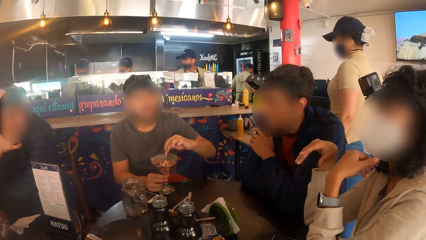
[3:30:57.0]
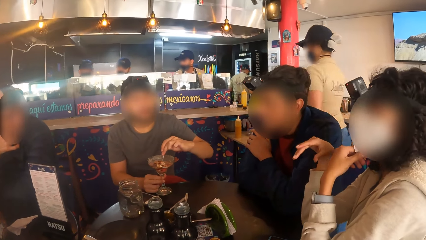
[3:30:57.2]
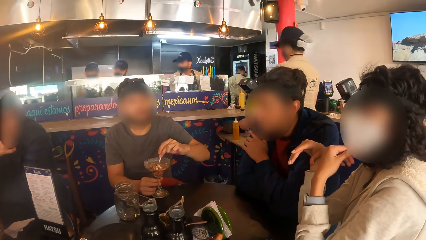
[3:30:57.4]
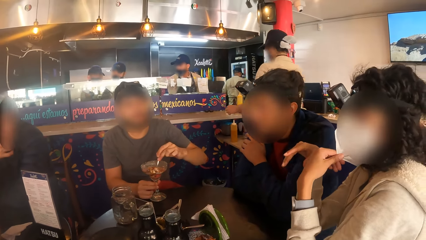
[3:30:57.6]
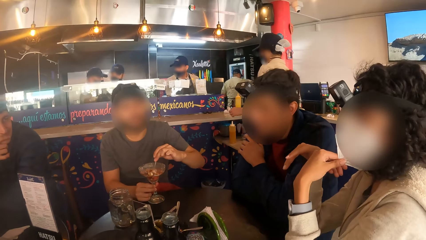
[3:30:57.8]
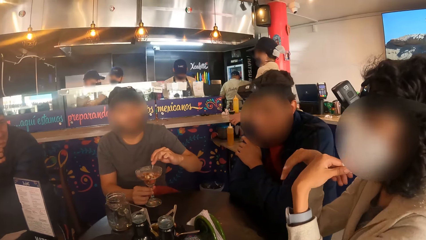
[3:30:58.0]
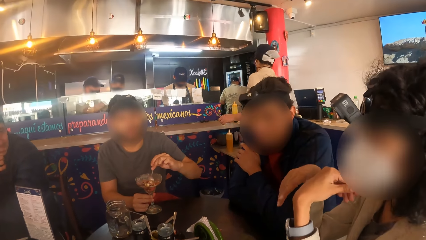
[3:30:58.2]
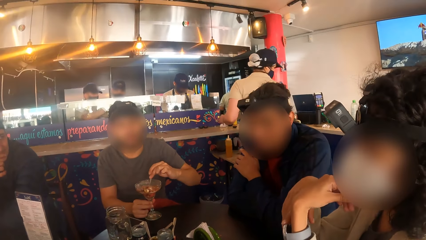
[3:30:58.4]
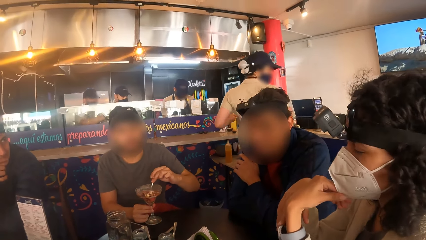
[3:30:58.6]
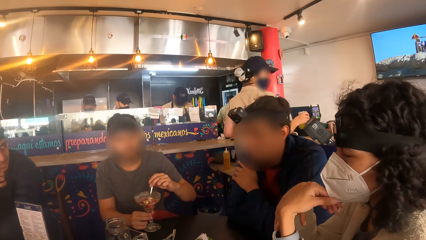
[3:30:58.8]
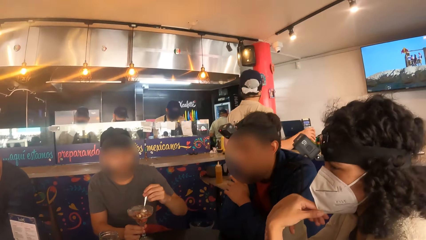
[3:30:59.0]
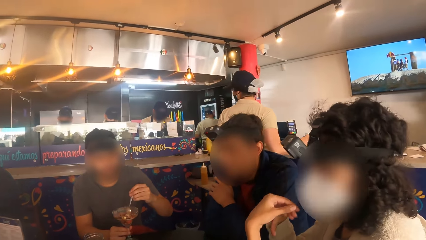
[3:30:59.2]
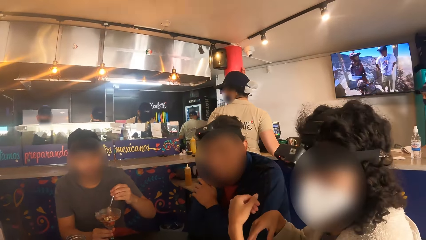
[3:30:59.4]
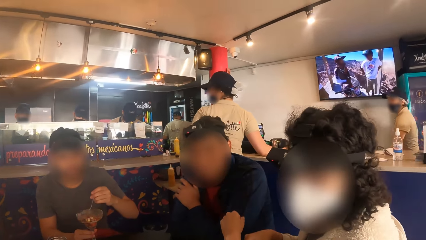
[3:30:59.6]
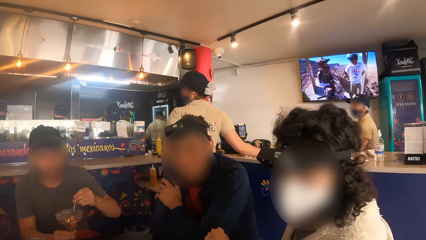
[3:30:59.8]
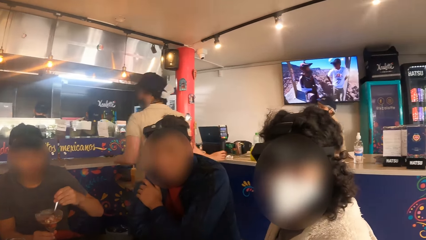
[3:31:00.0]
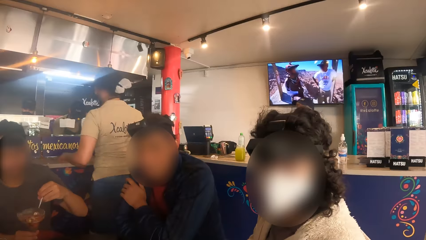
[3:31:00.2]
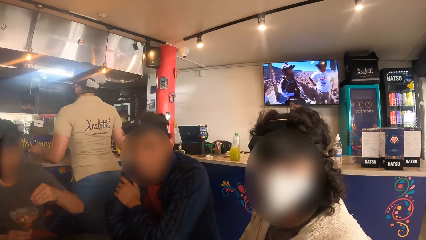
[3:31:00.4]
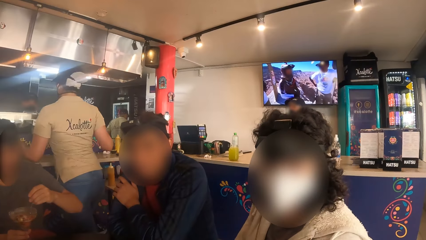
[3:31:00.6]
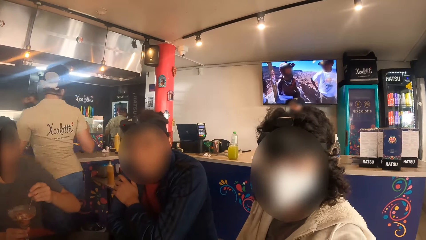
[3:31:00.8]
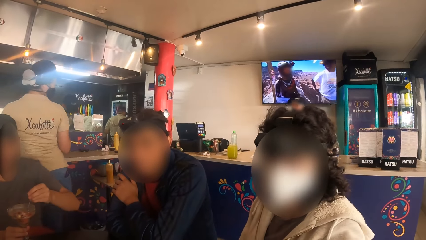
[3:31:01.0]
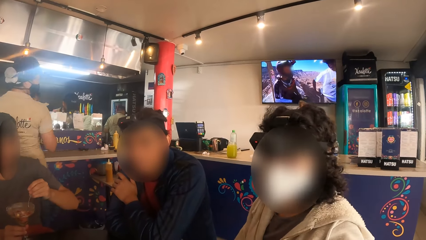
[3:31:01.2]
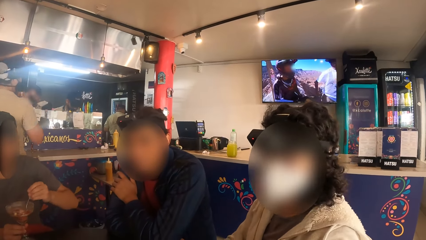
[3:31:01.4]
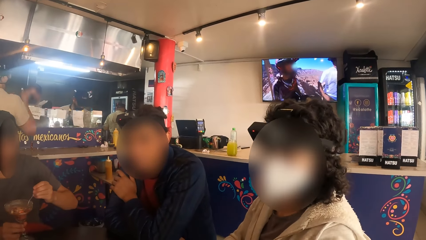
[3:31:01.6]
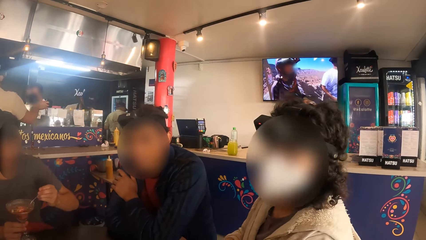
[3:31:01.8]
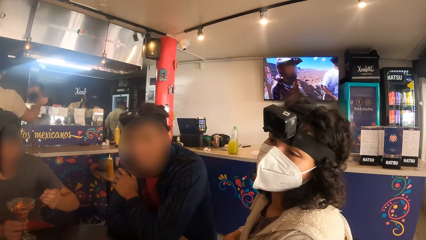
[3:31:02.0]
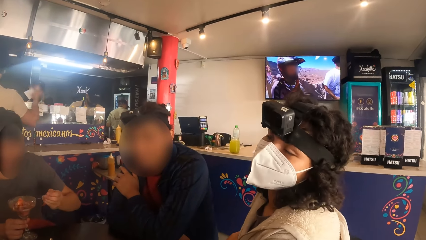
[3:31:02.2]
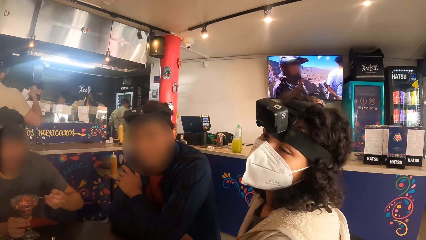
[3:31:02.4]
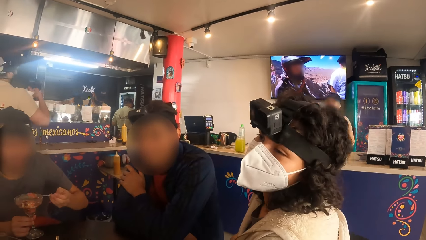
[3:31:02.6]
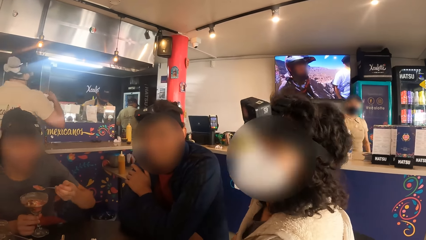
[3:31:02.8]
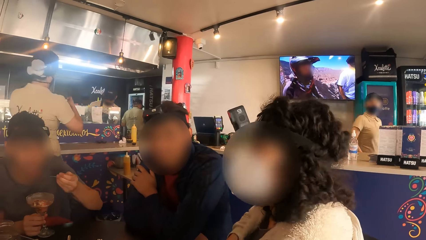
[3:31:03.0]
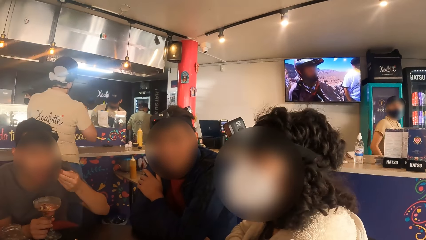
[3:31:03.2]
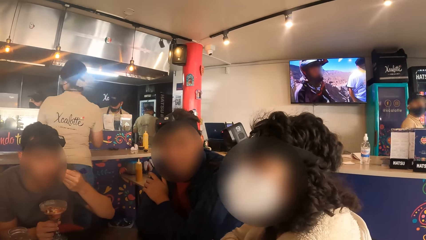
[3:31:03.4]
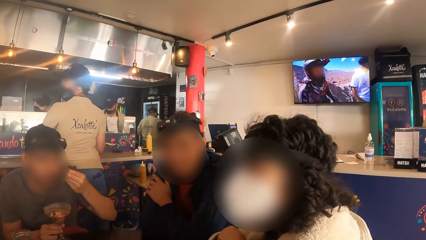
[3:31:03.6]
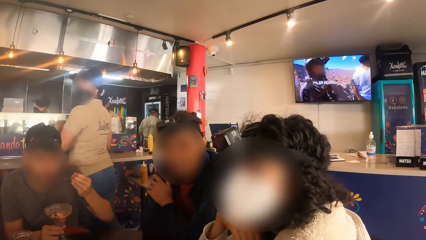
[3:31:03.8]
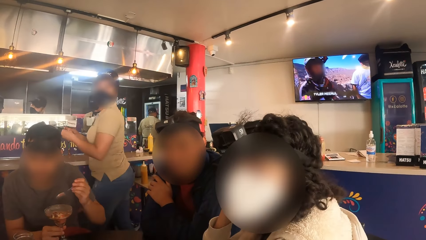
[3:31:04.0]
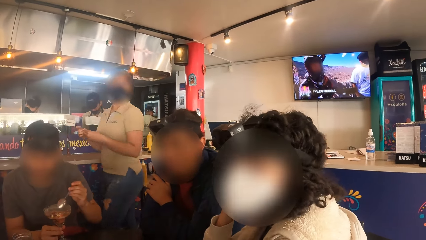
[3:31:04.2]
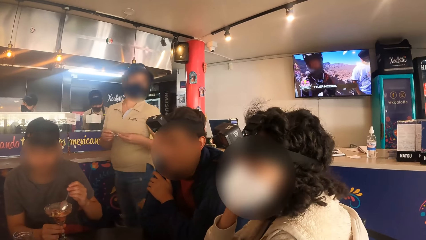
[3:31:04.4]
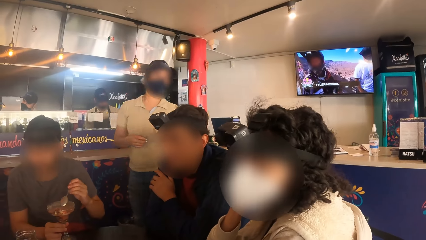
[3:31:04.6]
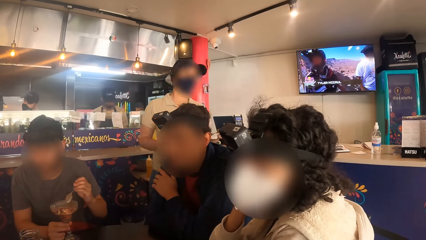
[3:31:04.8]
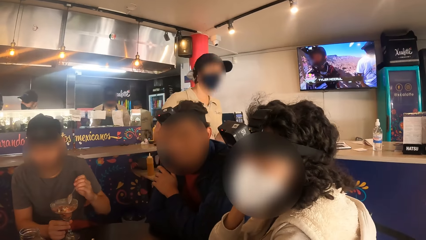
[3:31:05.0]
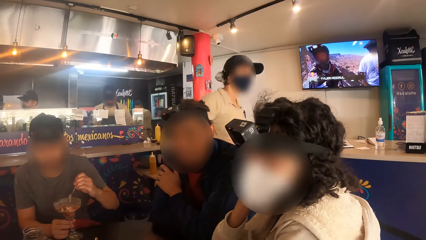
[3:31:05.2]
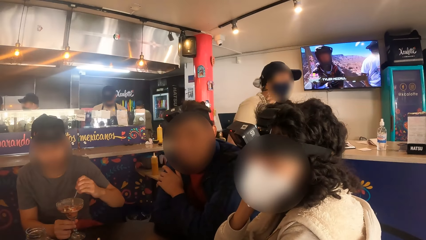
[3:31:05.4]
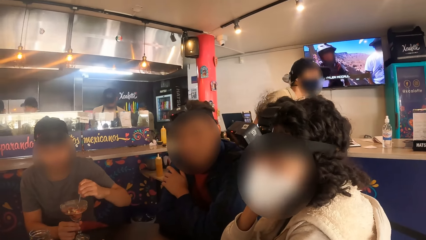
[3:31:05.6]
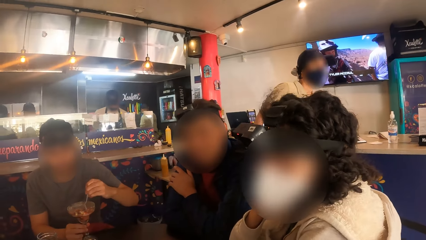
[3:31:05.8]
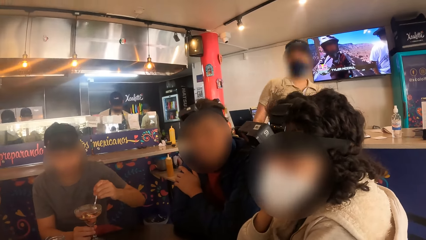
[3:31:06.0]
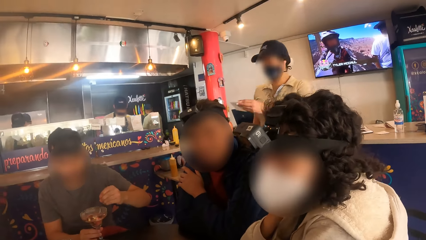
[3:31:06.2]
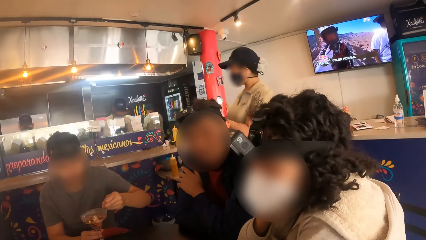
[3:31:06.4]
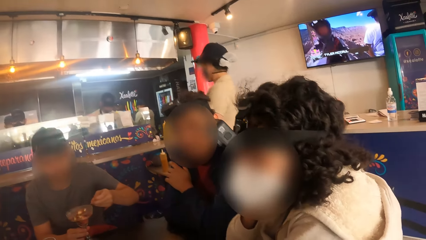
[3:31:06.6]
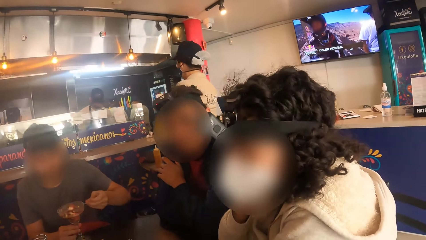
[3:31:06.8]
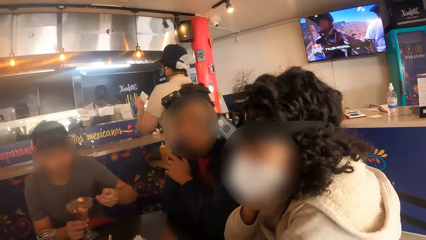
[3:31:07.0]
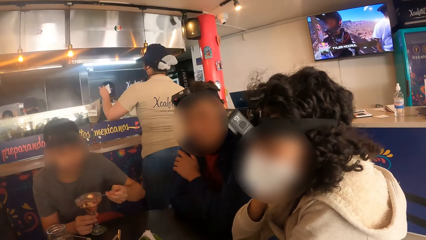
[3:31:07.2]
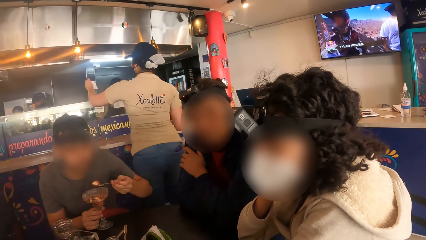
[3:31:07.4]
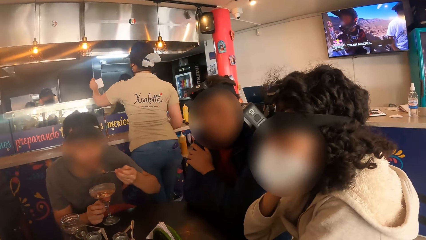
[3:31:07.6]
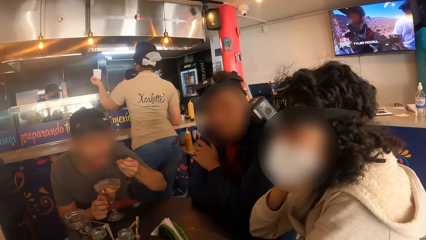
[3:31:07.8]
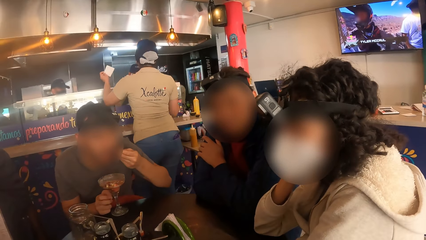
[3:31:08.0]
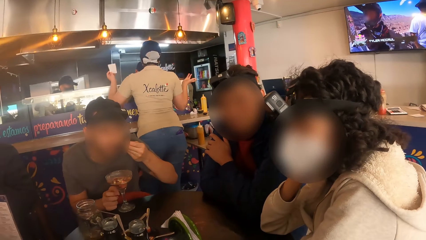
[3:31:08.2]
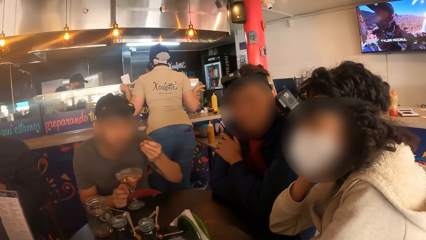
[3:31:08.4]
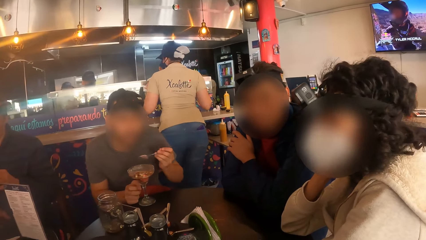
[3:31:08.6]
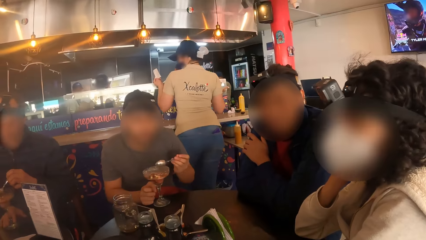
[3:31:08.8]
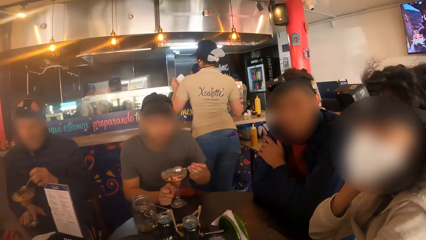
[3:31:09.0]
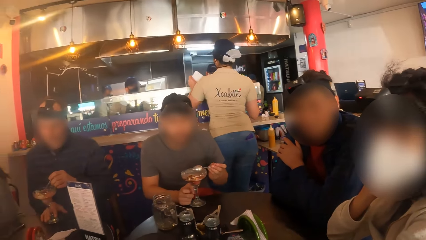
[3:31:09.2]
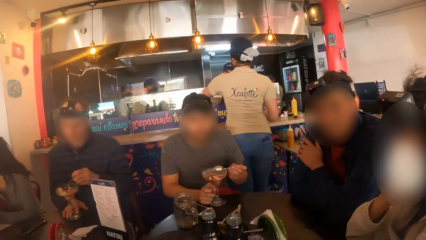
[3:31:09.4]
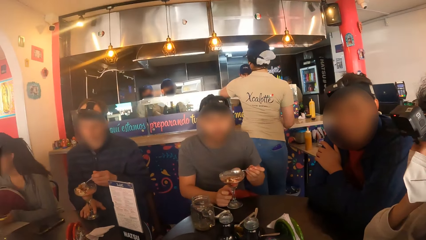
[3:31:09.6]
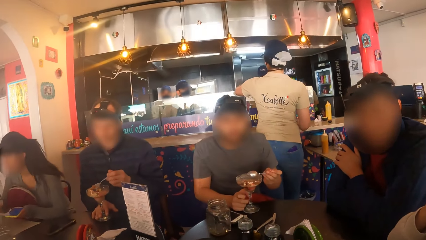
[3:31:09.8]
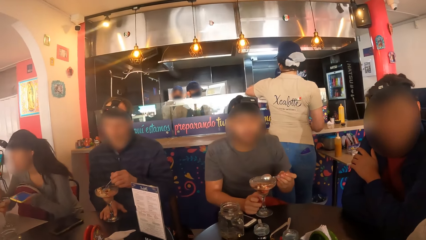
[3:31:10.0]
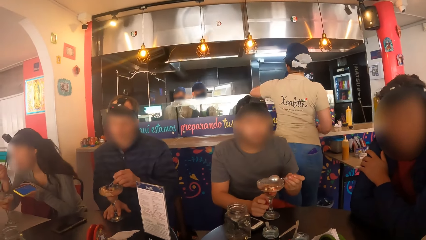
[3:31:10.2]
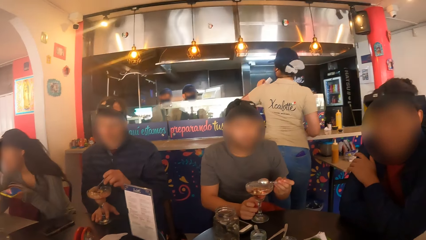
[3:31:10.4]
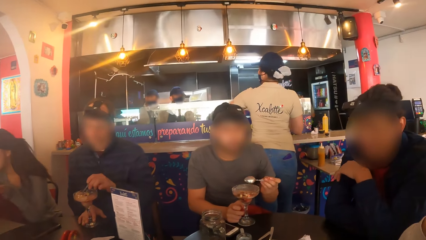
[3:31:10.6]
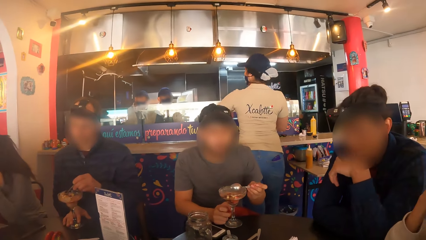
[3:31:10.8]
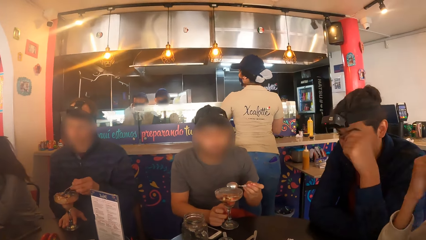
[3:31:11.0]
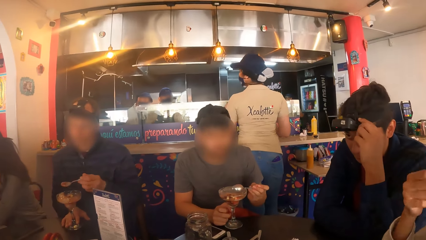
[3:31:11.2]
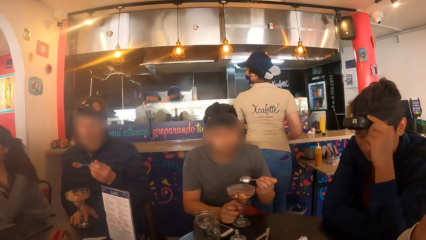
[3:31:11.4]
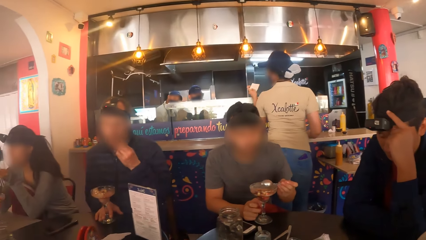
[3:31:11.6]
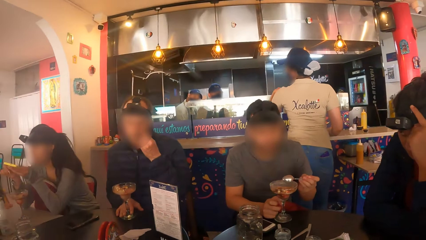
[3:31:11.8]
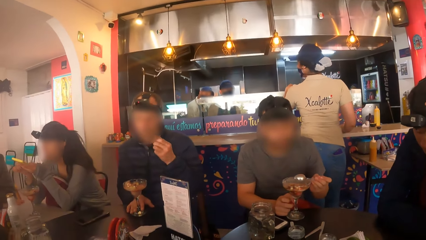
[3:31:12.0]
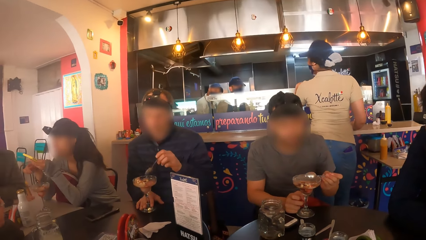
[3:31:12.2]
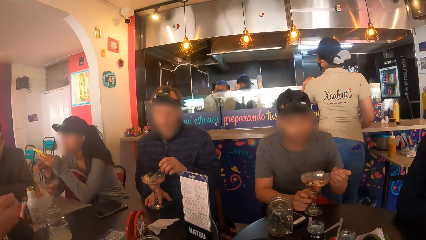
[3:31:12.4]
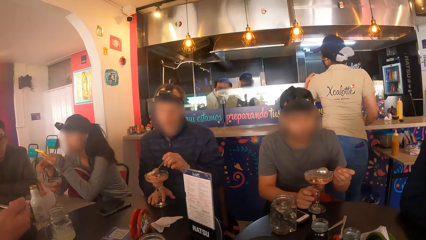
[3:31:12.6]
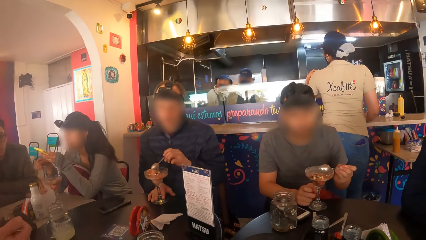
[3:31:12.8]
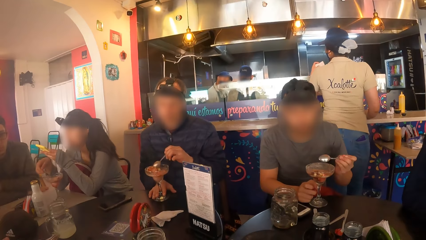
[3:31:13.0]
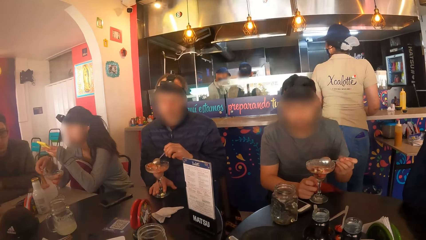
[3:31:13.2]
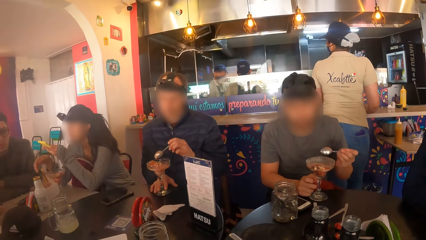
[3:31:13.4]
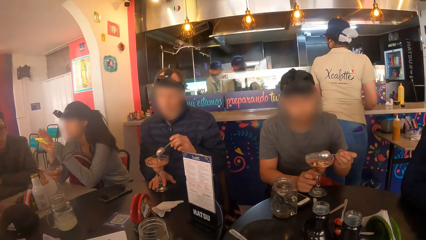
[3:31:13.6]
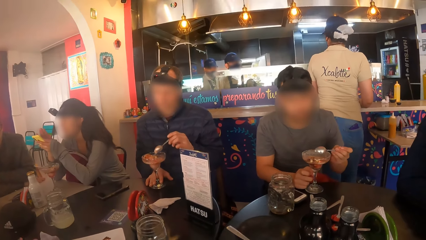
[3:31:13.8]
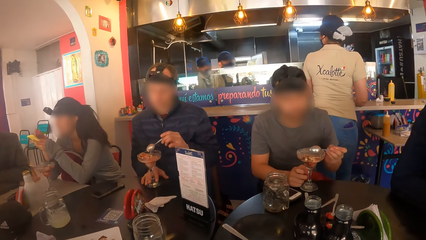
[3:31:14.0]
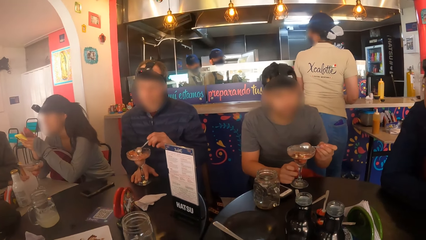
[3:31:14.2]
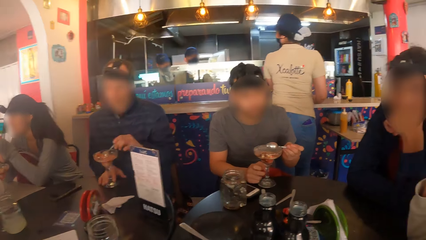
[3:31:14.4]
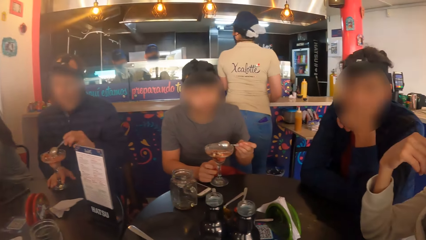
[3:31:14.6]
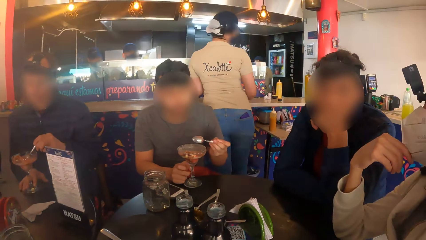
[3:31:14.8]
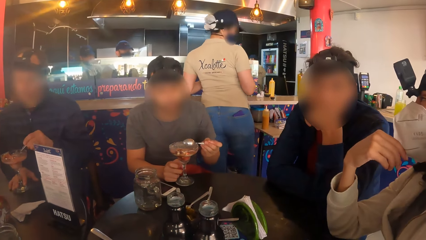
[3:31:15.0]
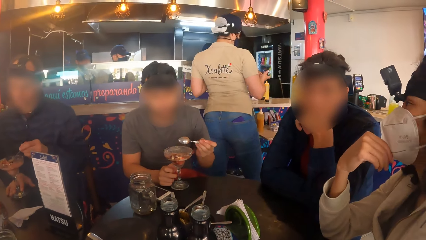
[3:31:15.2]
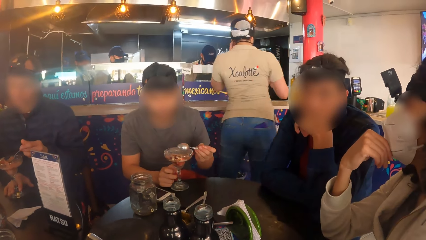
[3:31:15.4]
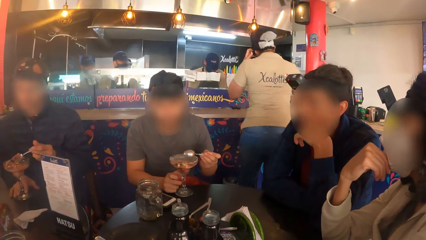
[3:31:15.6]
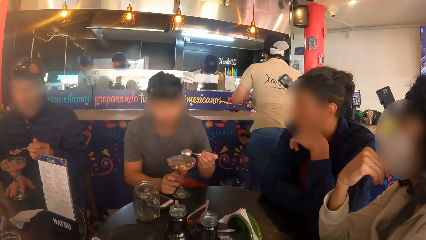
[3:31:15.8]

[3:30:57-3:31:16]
The man eats parfait from the glass cup with the spoon in his left hand. The woman holds a phone with her left hand. Another man eats parfait from the glass cup with the spoon in his left hand.
